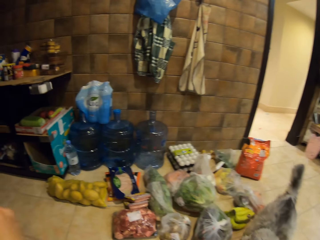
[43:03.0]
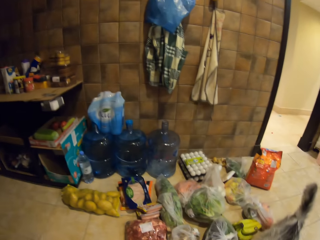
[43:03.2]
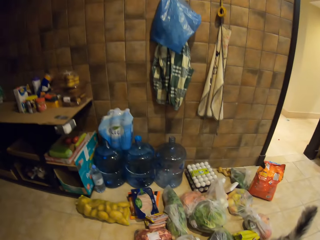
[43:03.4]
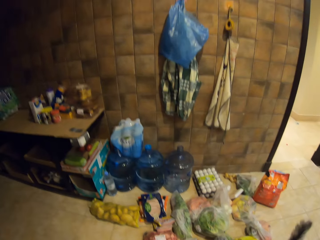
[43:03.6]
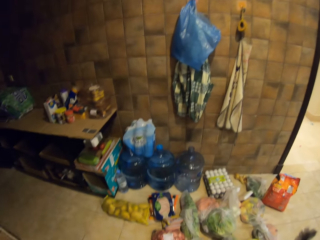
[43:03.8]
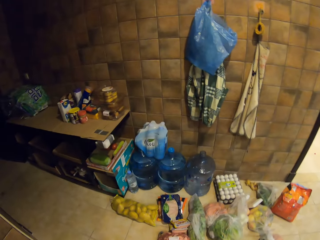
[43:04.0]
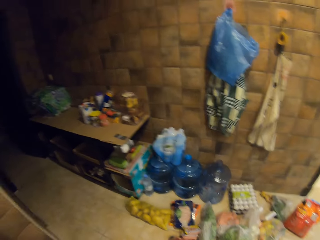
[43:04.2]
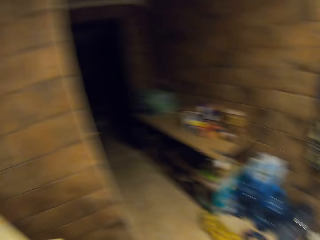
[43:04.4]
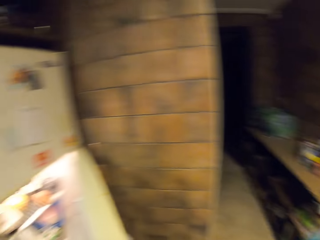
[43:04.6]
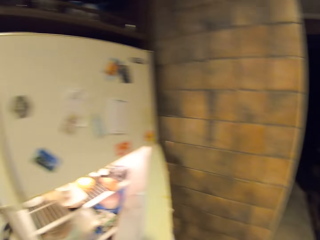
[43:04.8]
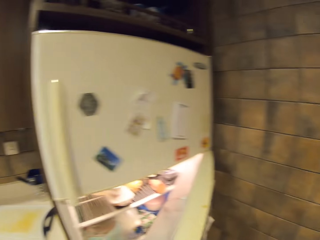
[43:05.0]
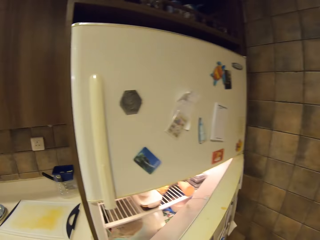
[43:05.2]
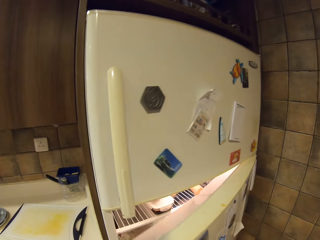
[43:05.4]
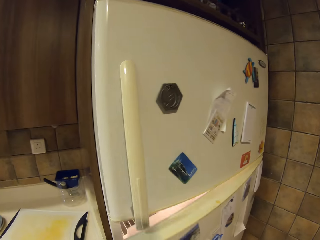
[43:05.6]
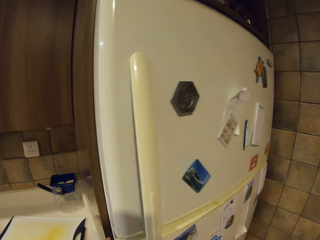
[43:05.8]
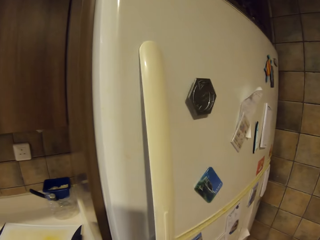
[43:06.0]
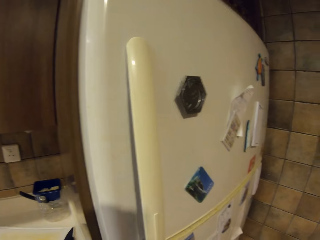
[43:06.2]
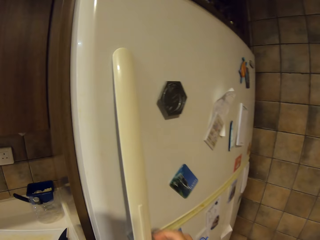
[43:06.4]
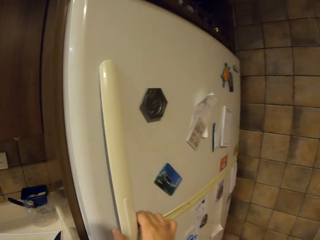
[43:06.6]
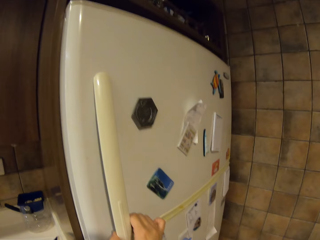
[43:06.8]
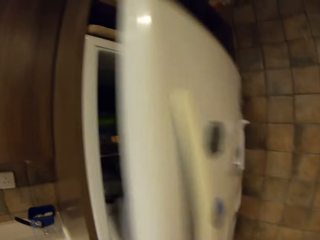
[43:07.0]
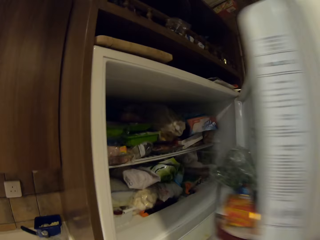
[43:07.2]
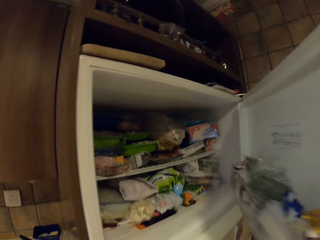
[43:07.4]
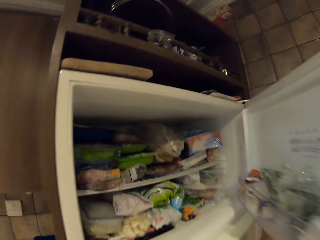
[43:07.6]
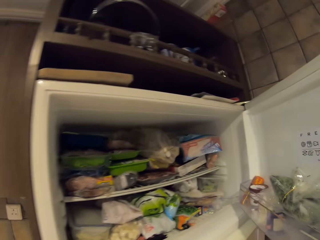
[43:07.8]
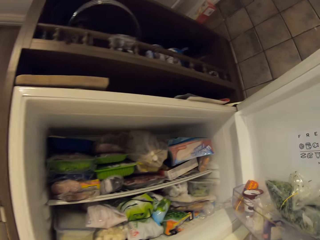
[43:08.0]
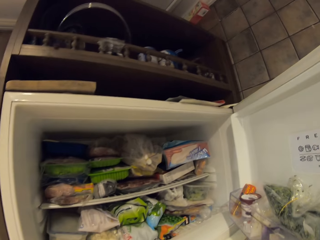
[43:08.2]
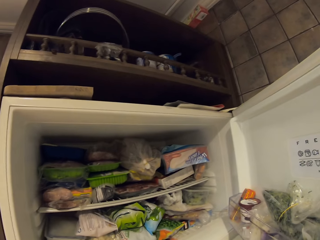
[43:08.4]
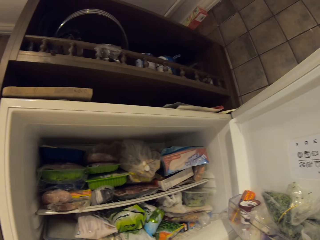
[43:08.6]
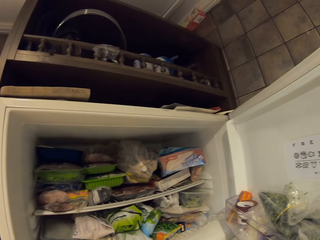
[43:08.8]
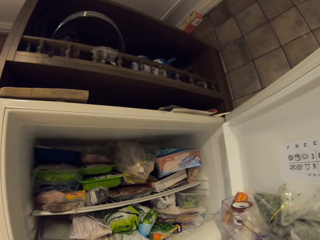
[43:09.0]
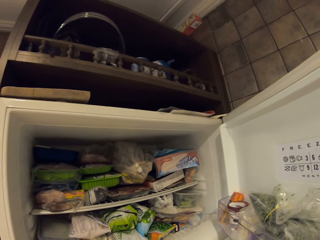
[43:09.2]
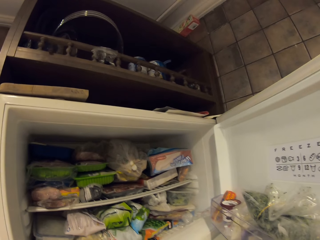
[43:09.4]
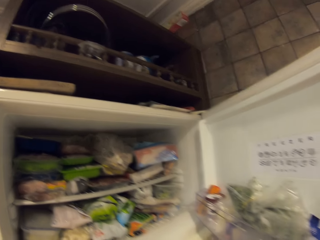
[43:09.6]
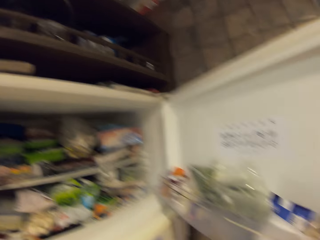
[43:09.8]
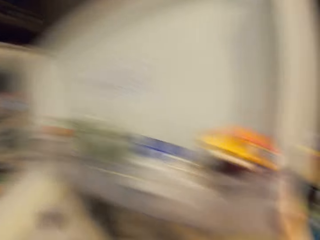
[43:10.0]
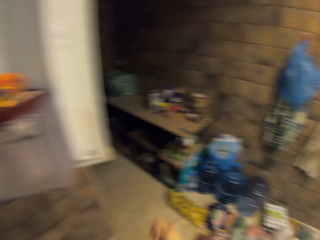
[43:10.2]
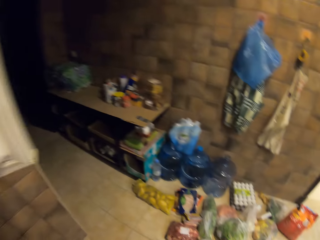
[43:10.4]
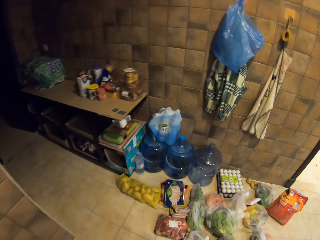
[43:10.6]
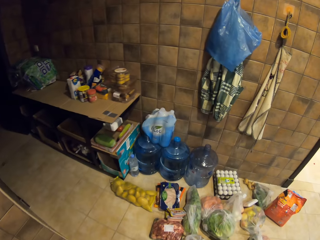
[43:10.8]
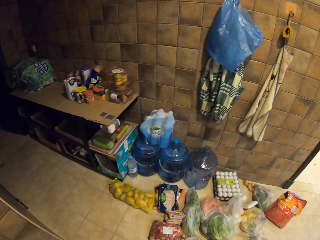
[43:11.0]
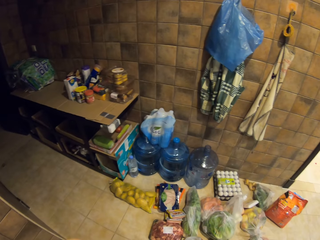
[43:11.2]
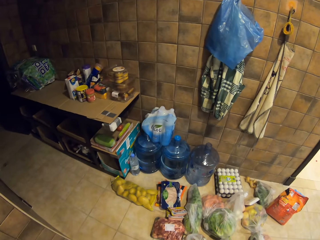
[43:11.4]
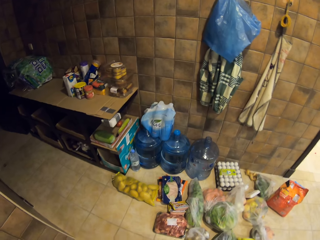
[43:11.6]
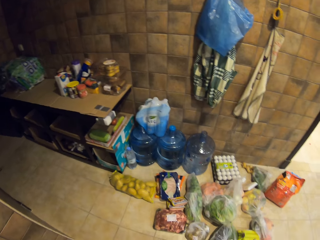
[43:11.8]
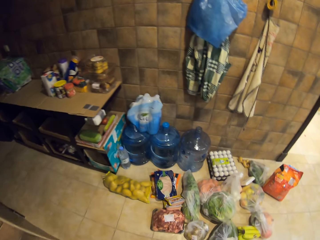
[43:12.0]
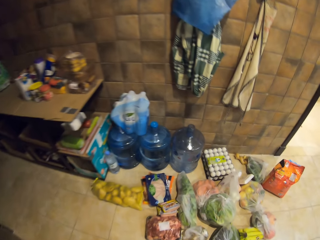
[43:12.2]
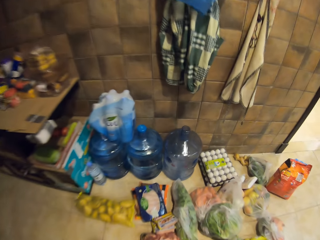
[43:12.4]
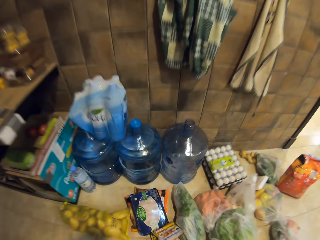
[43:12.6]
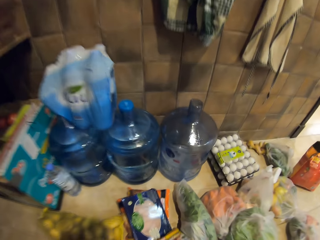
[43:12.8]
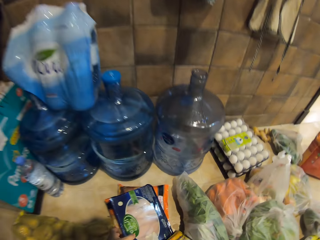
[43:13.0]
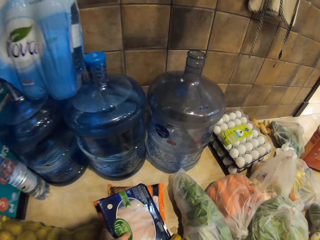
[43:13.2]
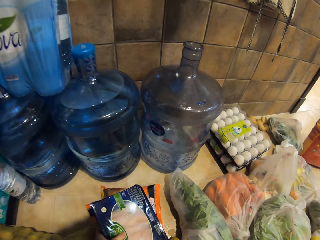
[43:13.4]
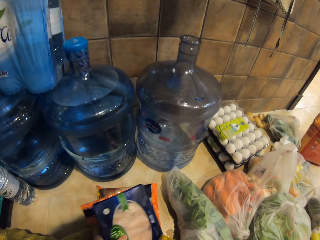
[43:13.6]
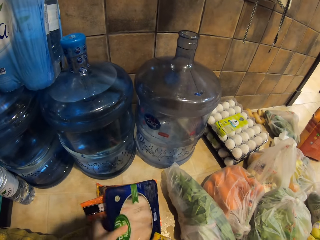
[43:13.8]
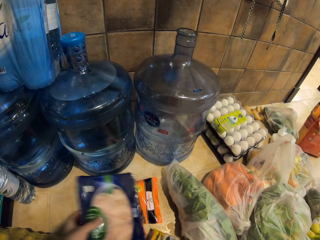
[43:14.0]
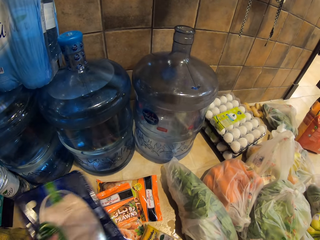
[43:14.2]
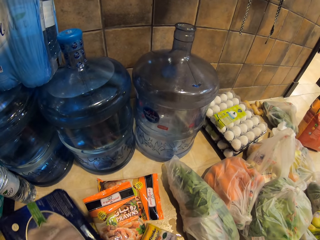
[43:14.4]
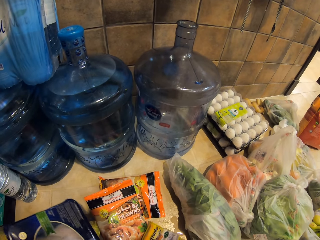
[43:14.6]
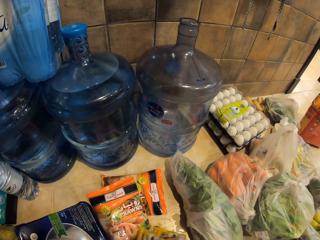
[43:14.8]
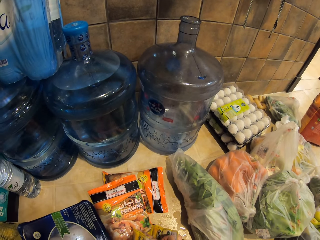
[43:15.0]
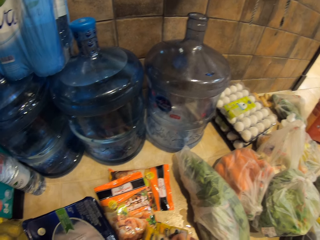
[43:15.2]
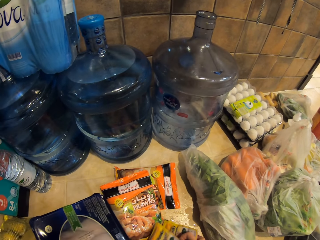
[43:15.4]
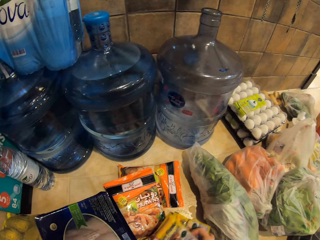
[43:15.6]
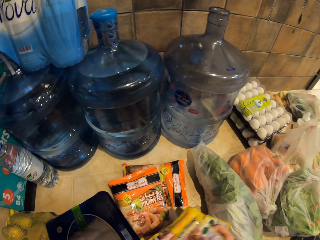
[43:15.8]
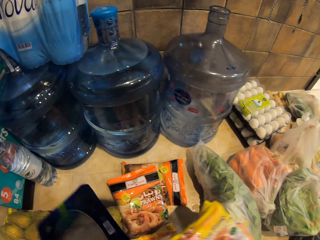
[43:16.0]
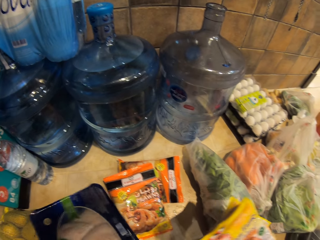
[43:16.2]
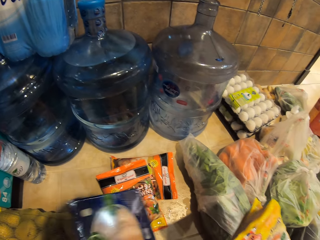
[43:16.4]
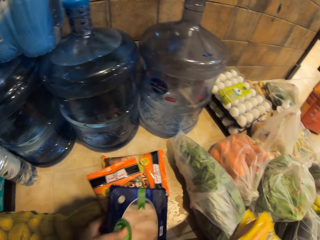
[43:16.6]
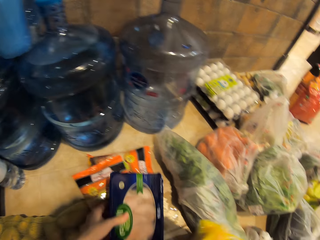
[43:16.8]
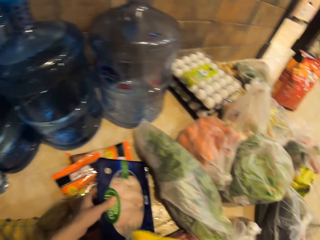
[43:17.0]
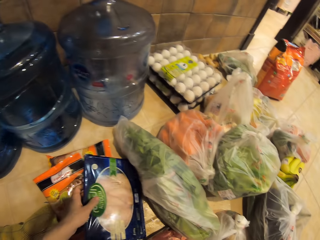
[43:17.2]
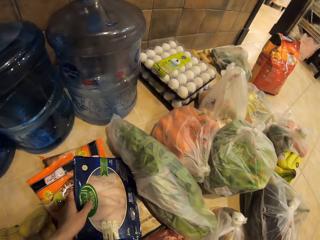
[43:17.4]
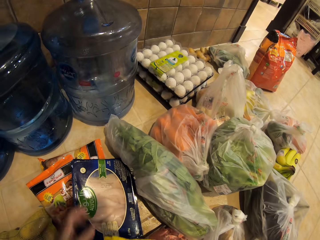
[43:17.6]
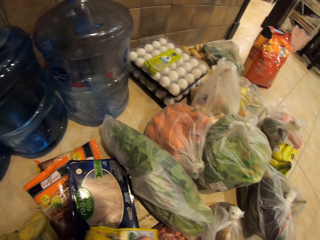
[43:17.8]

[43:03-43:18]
The camera wearer closes the fridge. They open the top fridge door. They look inside the fridge. They look at items on the floor. They walk. They pick up the items on the floor.

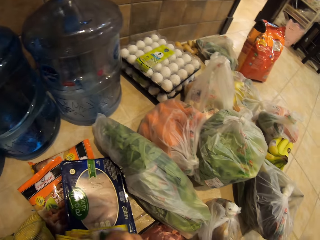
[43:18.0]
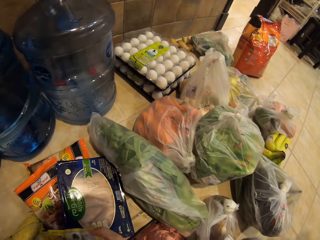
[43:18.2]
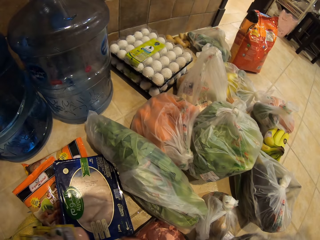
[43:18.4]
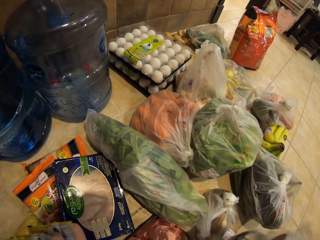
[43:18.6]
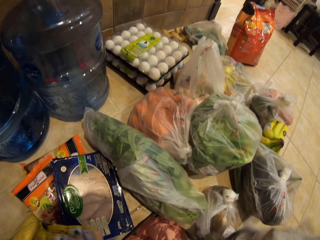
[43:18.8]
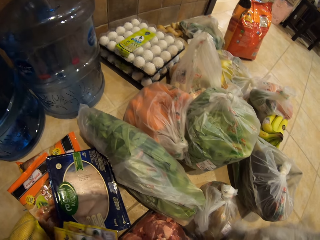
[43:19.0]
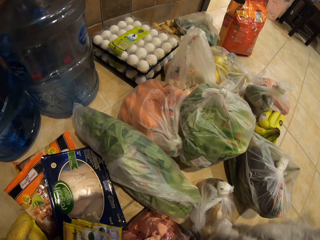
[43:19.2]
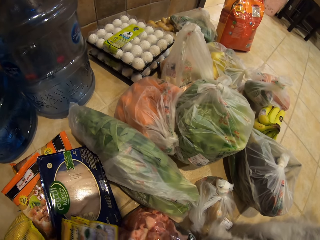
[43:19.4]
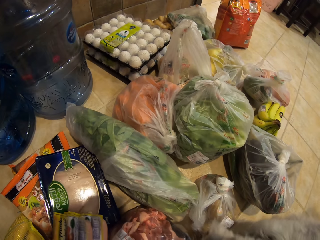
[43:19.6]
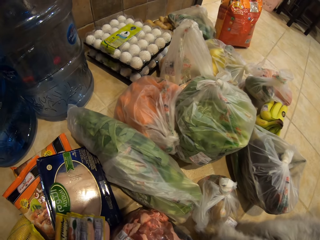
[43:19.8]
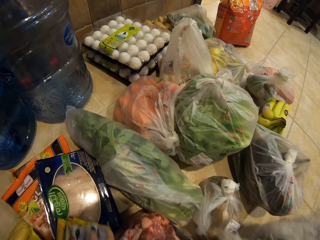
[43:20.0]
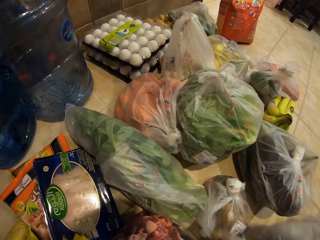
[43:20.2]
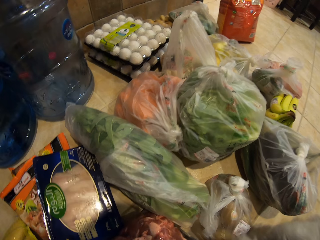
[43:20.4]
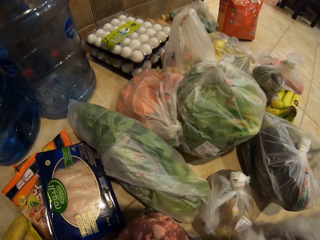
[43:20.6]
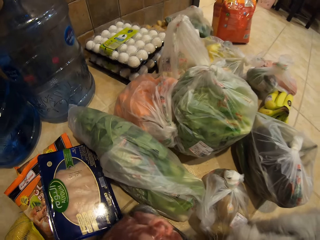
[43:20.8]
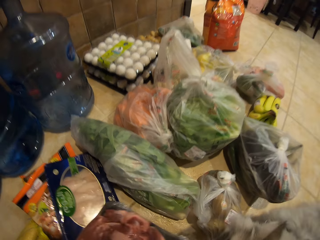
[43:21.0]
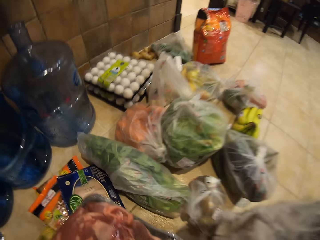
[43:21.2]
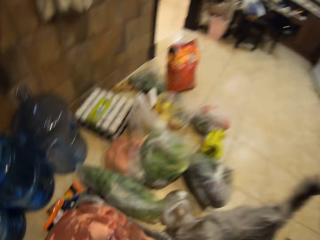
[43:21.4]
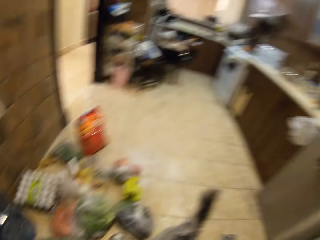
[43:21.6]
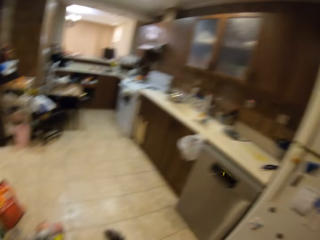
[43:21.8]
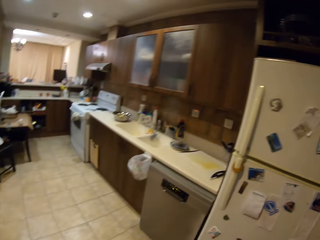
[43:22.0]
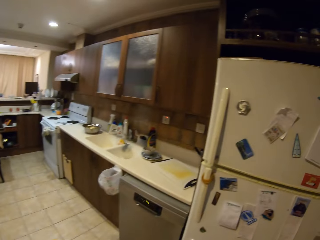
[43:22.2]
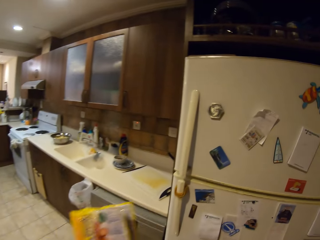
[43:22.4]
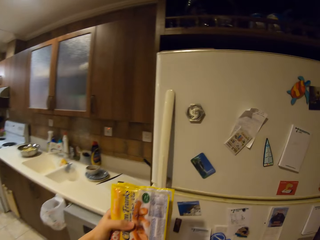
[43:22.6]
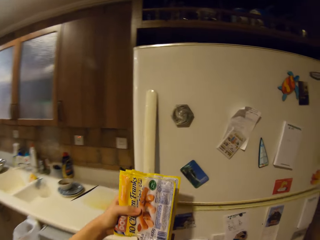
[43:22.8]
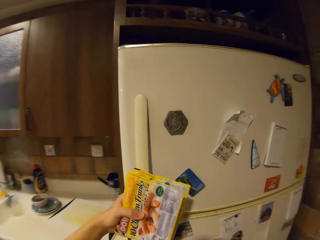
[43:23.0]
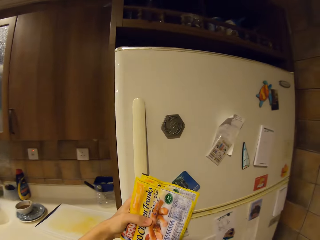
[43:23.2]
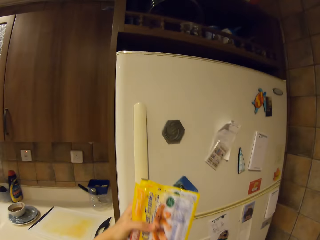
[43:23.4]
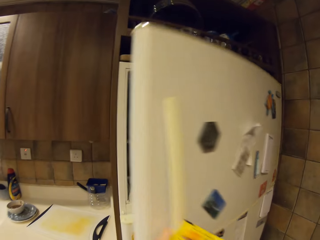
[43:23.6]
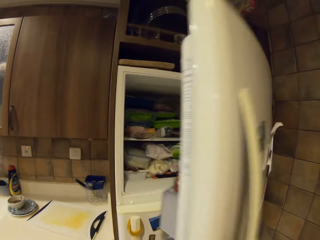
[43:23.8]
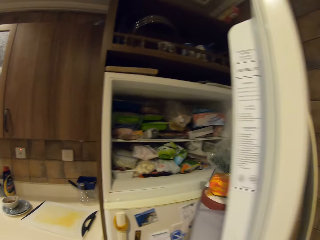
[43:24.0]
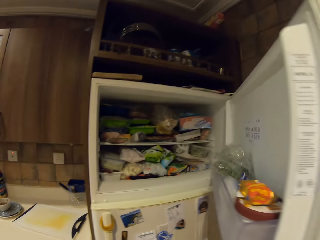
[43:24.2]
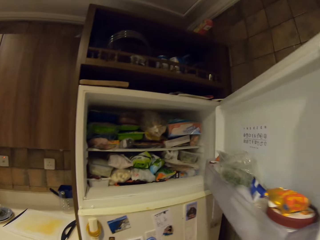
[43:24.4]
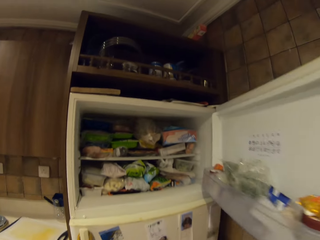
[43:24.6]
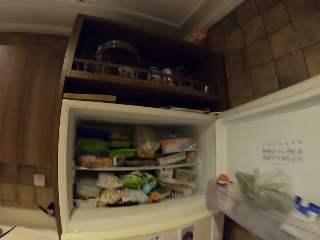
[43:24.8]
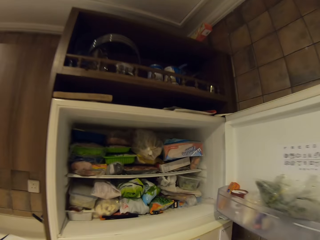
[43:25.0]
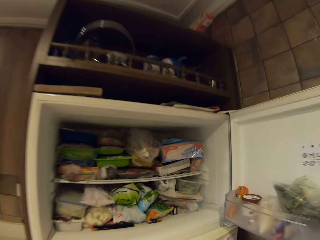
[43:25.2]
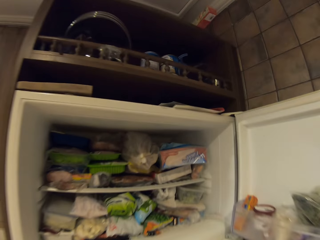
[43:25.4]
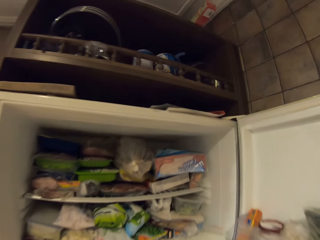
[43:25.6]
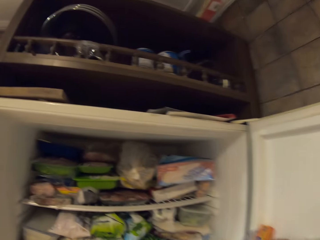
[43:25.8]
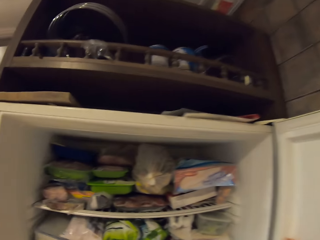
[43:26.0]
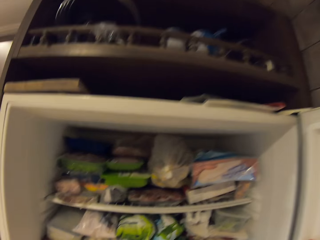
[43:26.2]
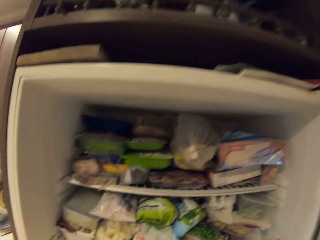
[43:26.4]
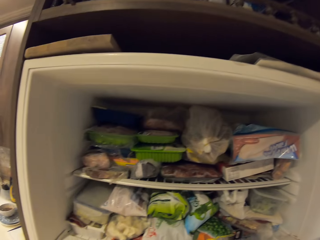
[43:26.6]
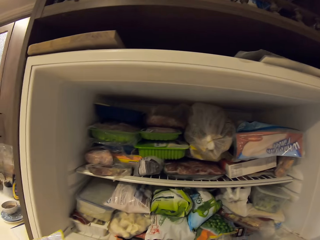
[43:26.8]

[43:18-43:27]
The camera wearer walks. They open the top fridge door.
